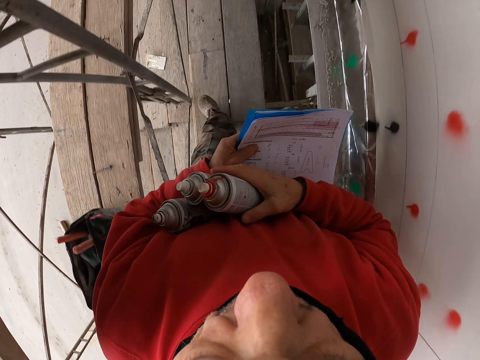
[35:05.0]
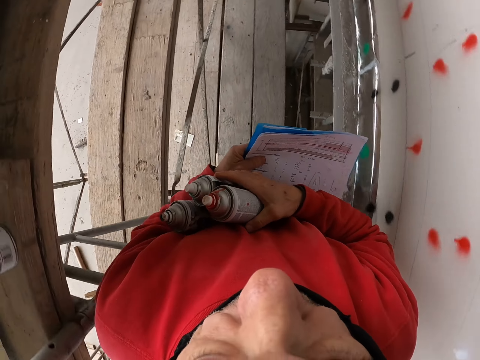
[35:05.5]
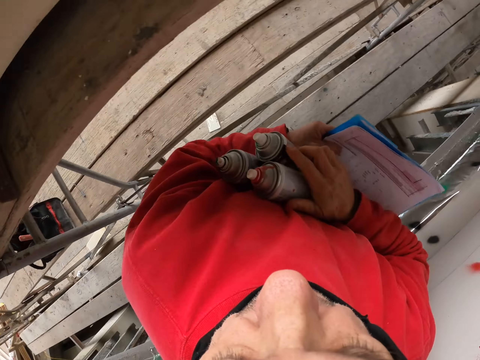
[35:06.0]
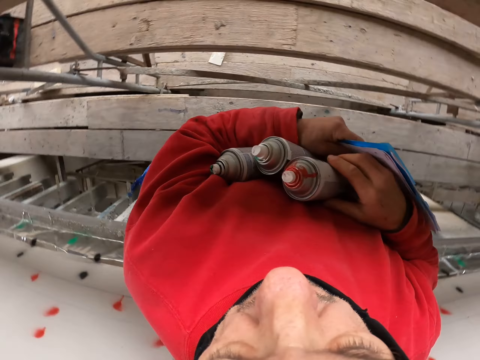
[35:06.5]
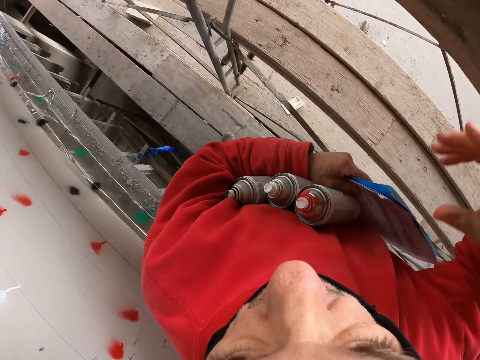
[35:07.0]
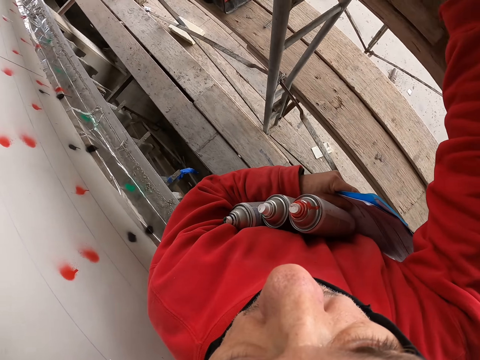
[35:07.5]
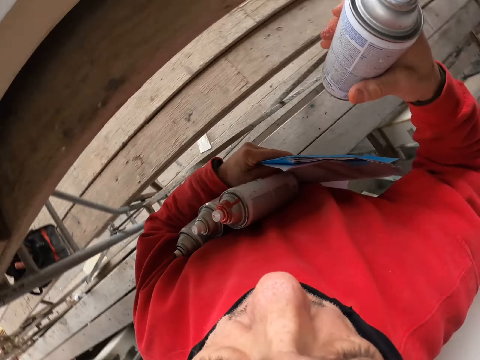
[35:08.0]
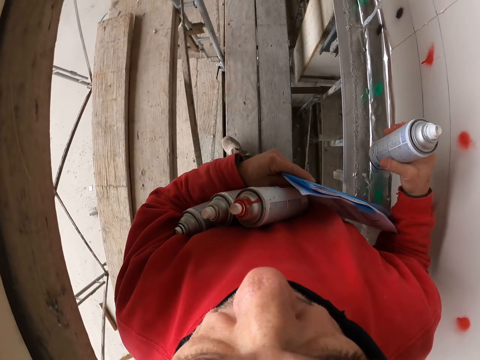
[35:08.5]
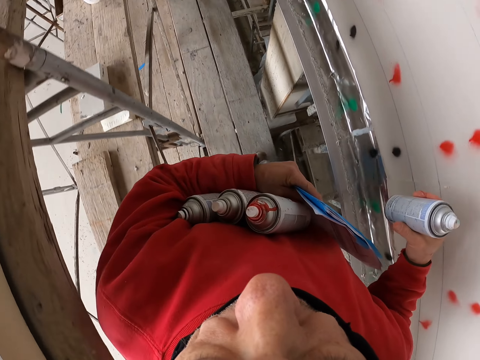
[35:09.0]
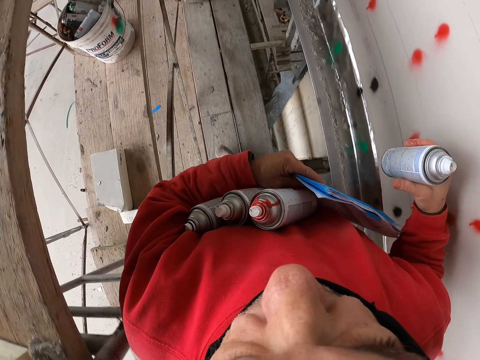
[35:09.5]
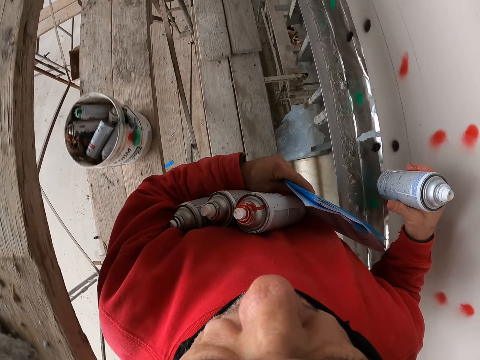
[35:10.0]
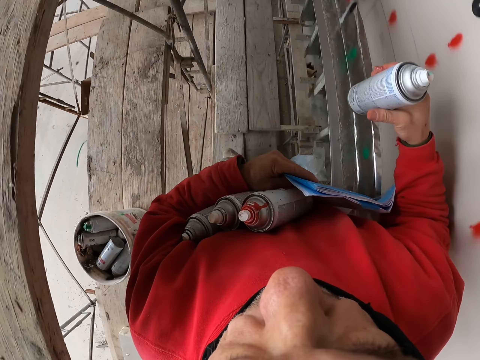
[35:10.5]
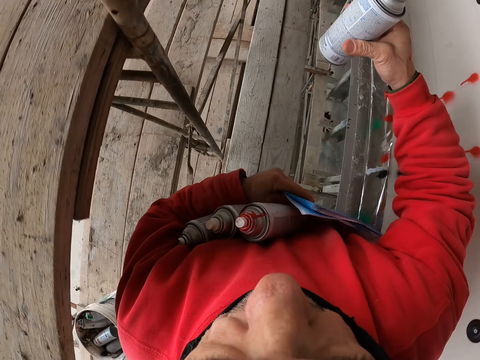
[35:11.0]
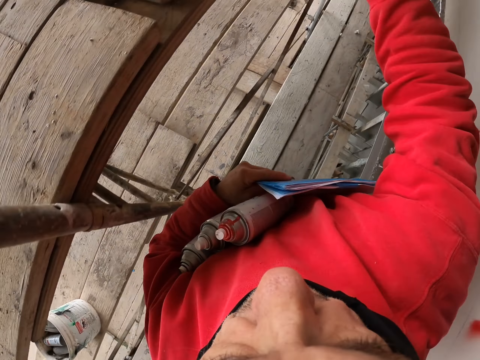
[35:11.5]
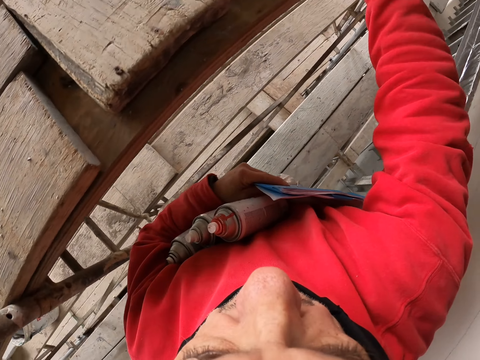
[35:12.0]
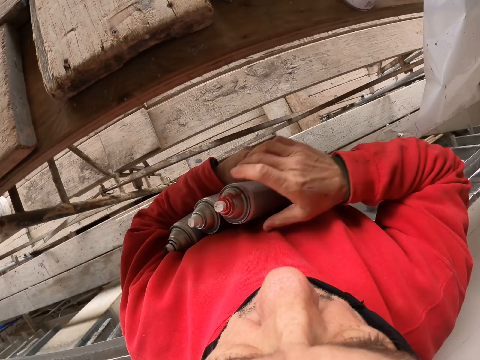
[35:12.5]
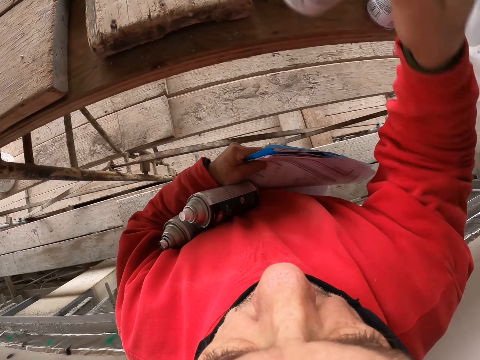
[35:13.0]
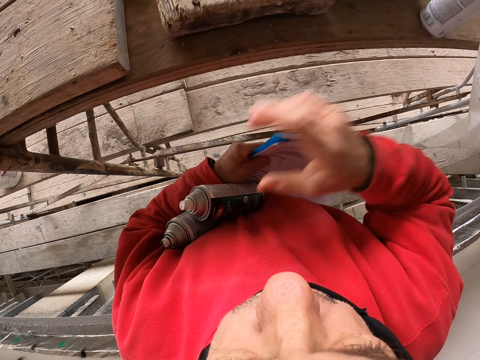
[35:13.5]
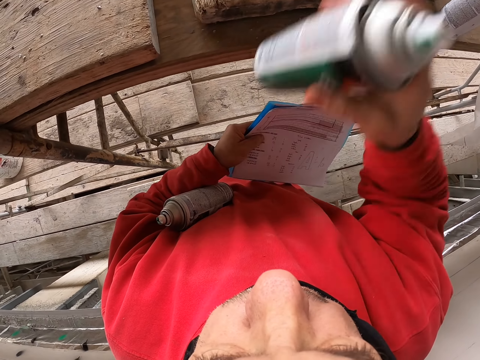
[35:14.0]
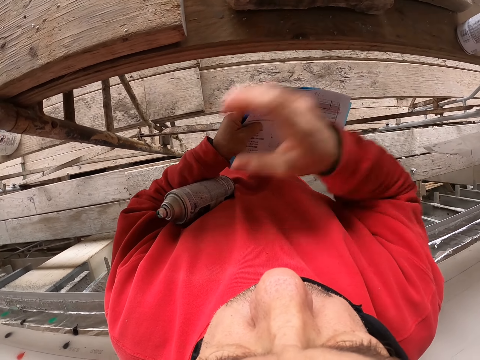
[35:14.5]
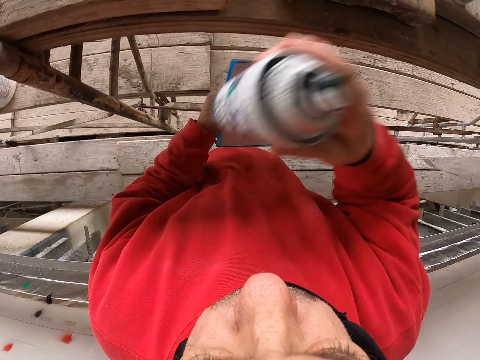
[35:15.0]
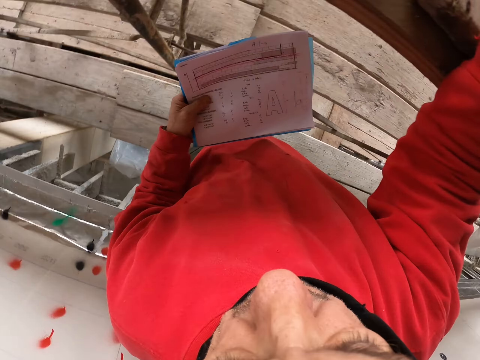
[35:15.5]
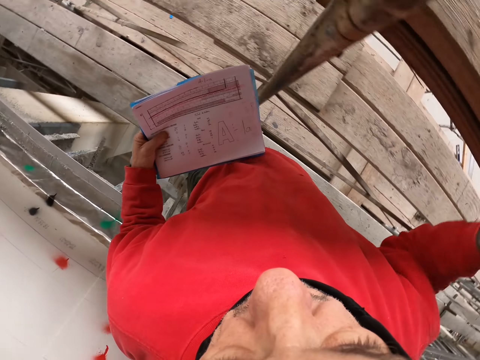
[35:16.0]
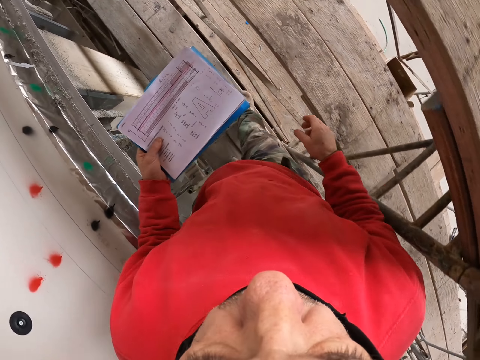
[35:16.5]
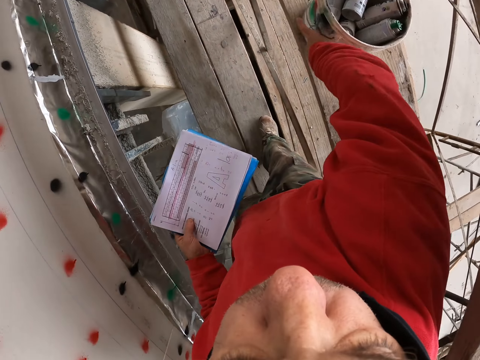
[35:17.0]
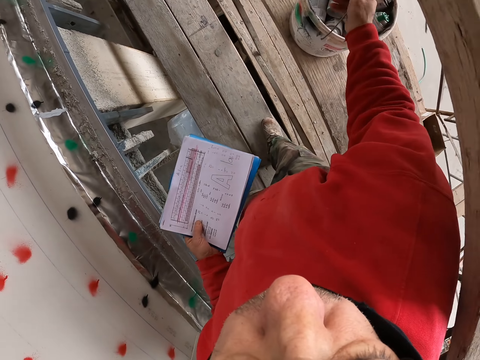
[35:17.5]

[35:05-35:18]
The camera wearer walks a few steps. They take the spray bottle. They walk a few steps. They put down the spray bottle. They take the spray bottle. They arrange the spray bottle on the piece of wood.

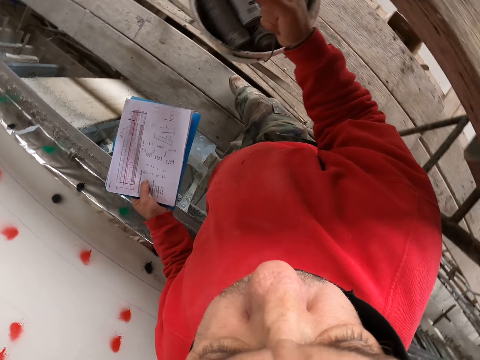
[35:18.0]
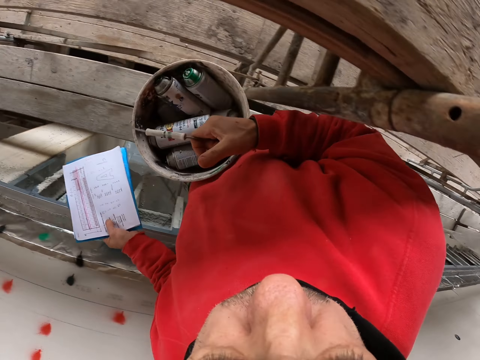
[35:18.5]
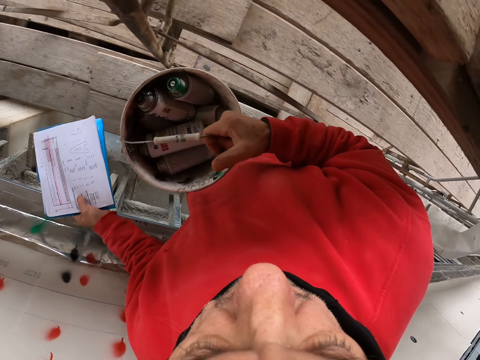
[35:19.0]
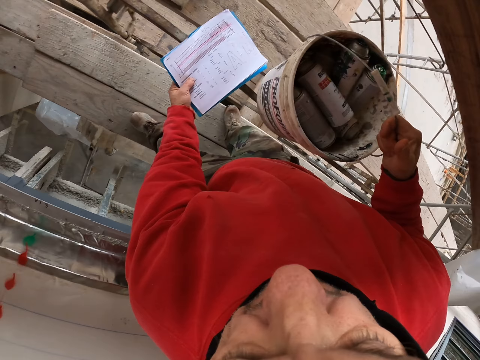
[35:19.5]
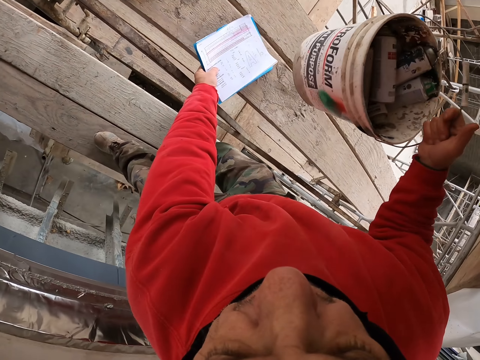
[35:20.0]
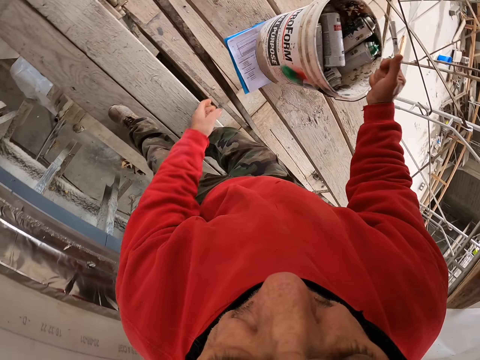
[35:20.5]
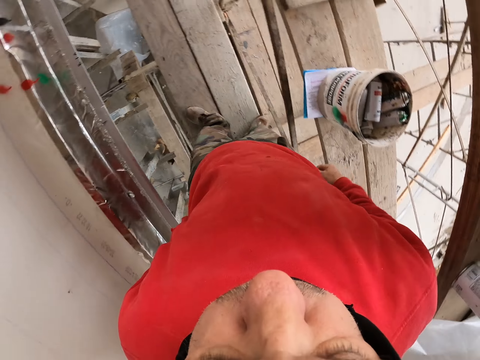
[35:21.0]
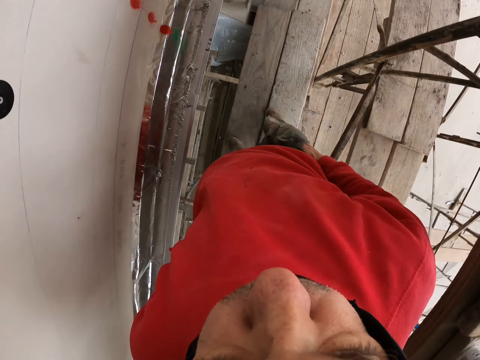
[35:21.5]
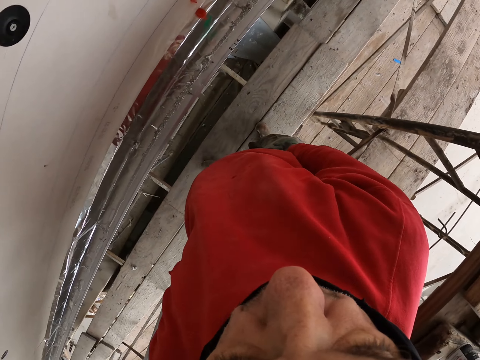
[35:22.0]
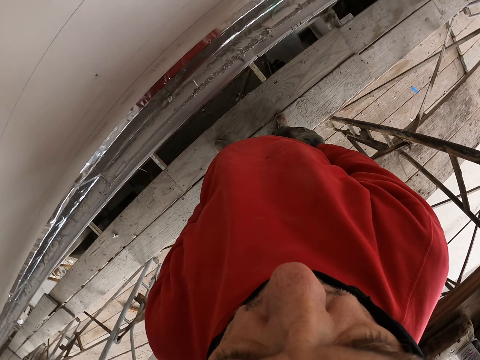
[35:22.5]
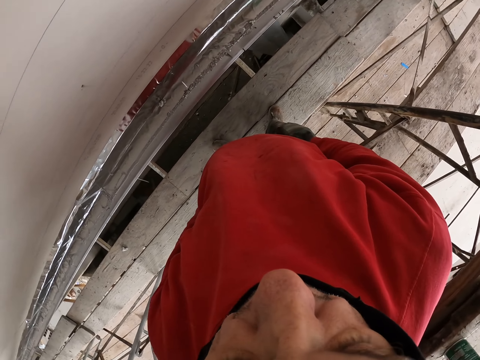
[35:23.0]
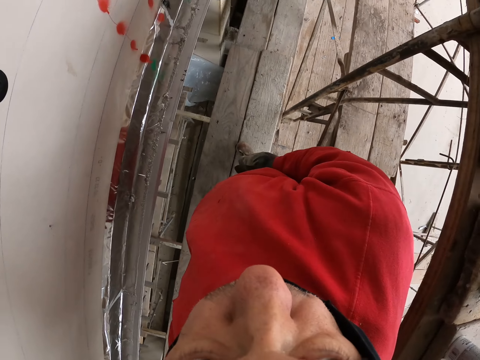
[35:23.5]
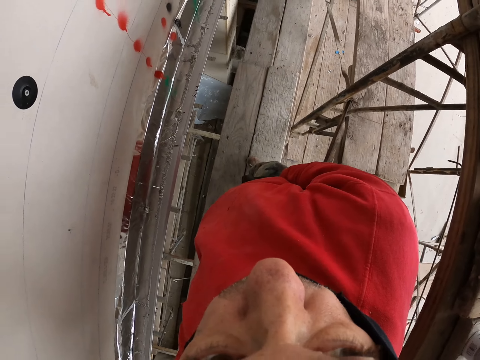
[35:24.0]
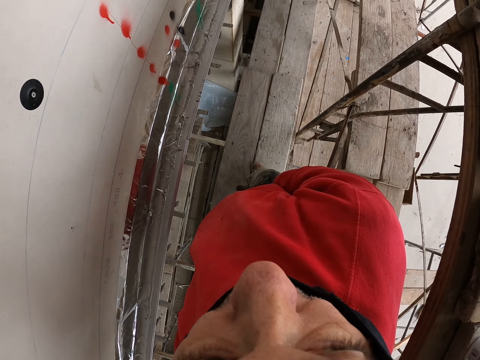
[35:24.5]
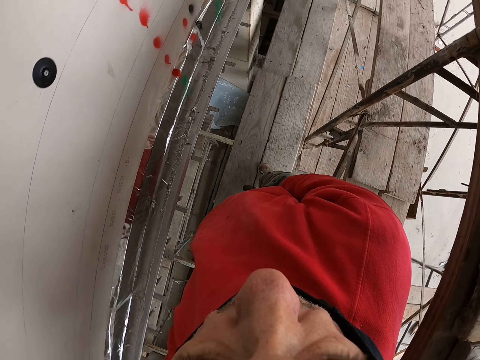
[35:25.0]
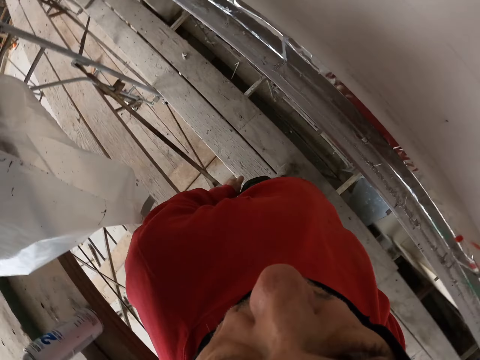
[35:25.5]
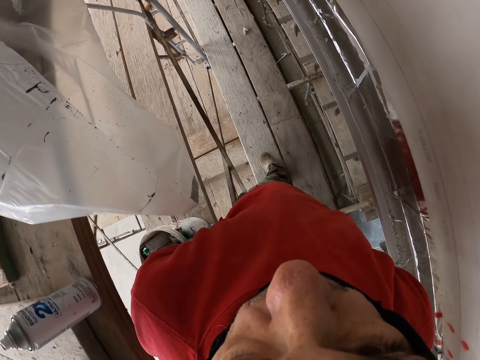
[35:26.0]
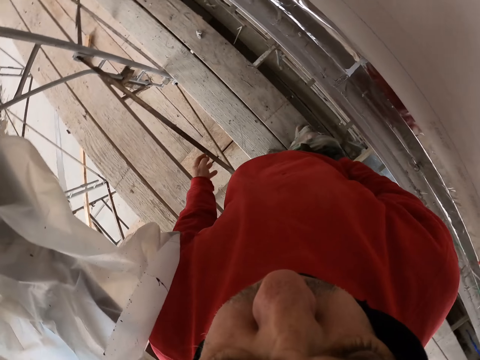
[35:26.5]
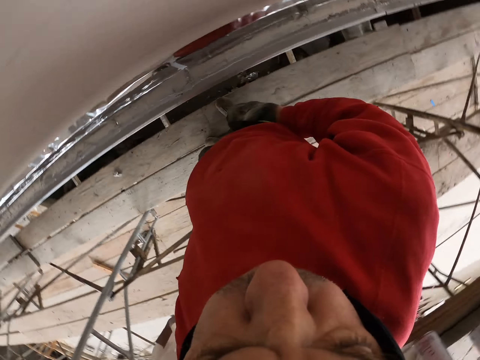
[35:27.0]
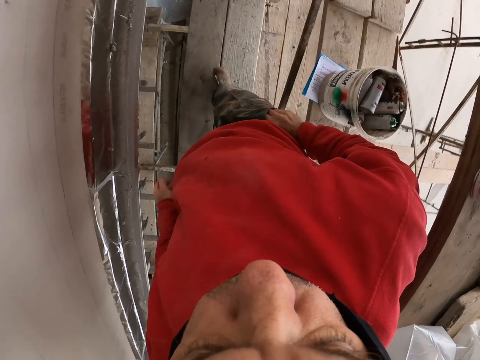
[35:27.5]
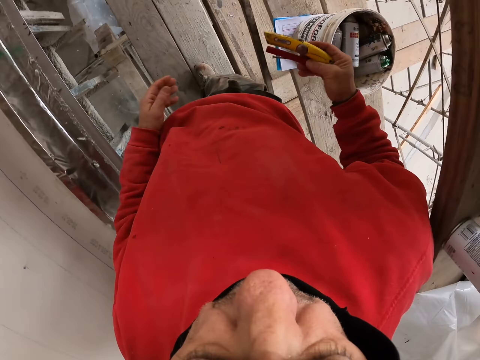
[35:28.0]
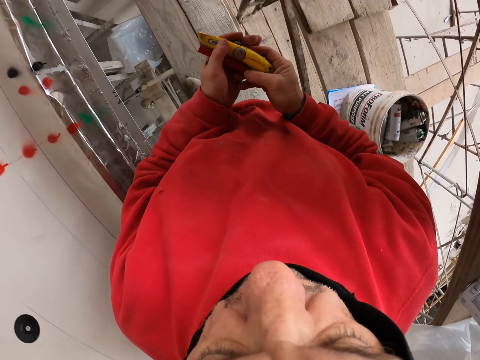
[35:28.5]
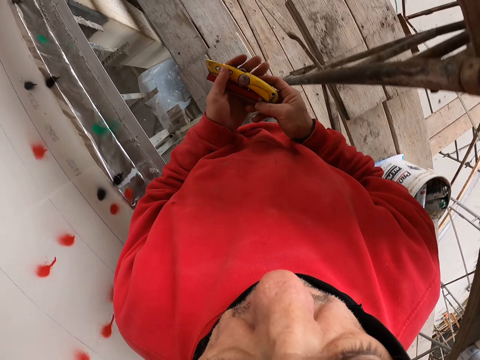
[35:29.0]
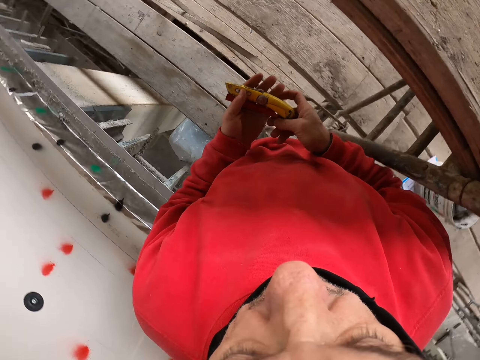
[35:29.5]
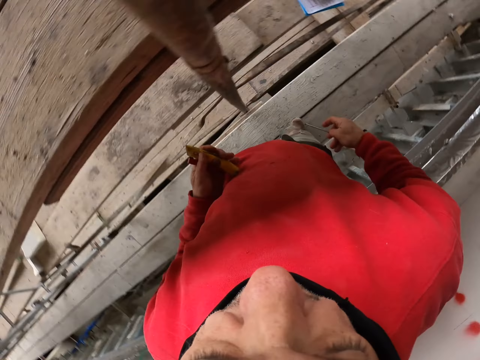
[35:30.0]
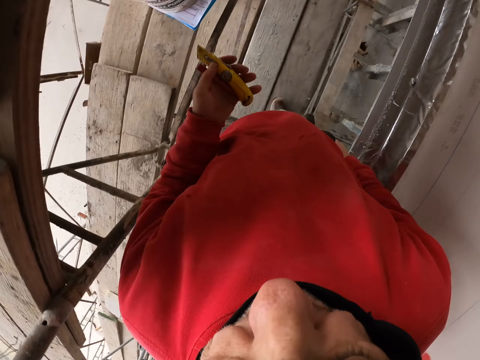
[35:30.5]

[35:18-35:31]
The camera wearer takes the bucket. They put down the bucket. They look at the wall. They look around. They take the putty knife. They turn around.
